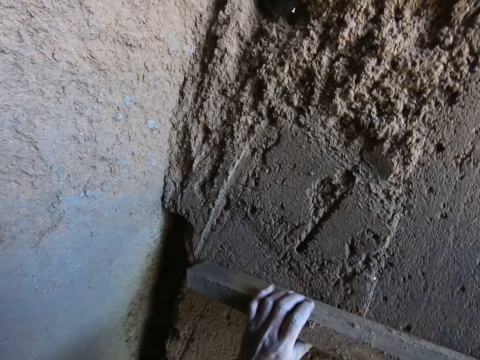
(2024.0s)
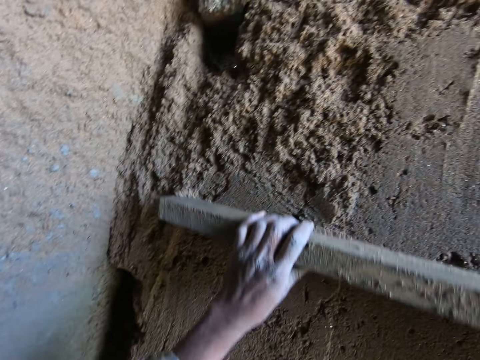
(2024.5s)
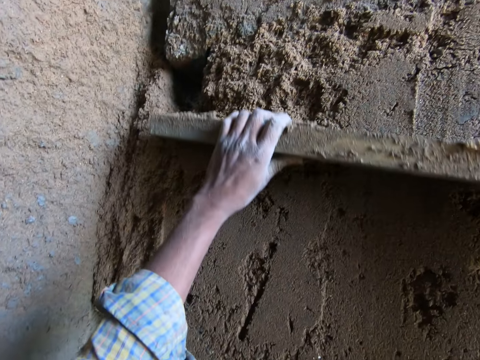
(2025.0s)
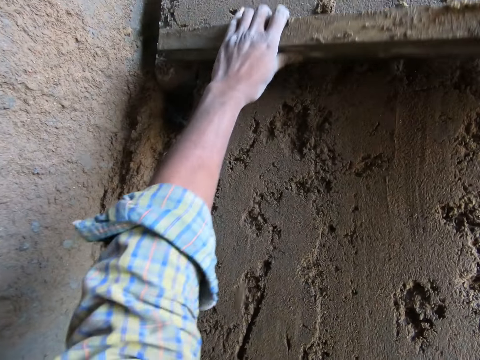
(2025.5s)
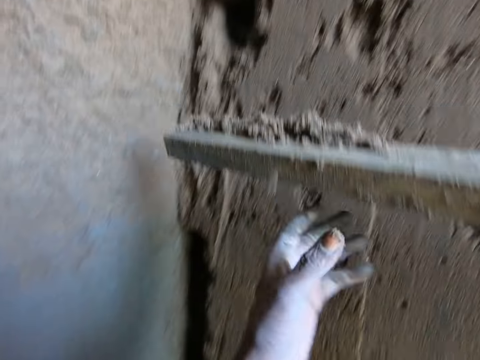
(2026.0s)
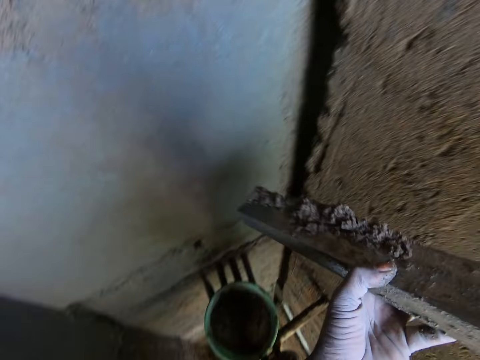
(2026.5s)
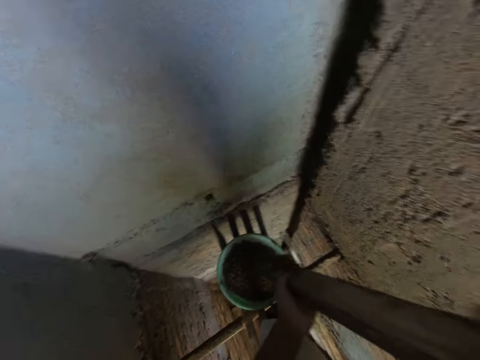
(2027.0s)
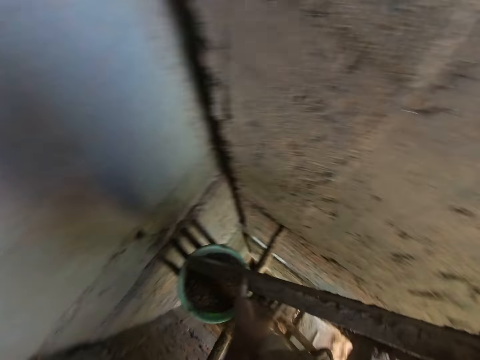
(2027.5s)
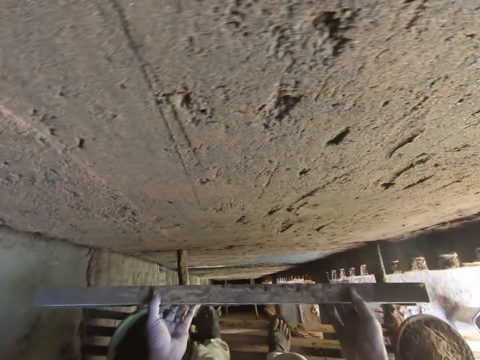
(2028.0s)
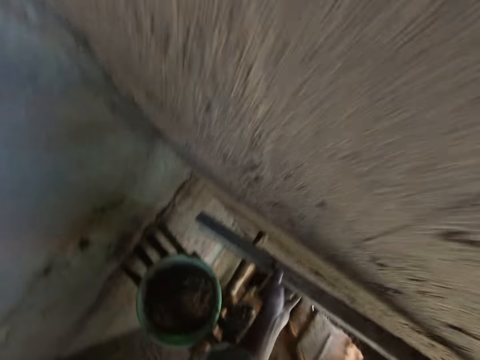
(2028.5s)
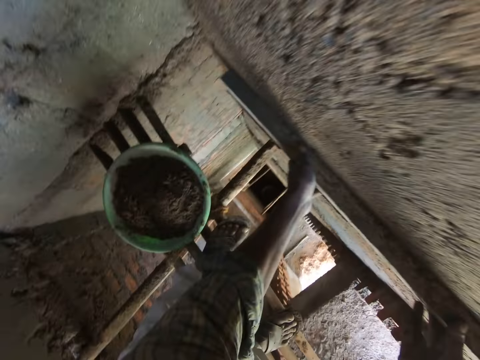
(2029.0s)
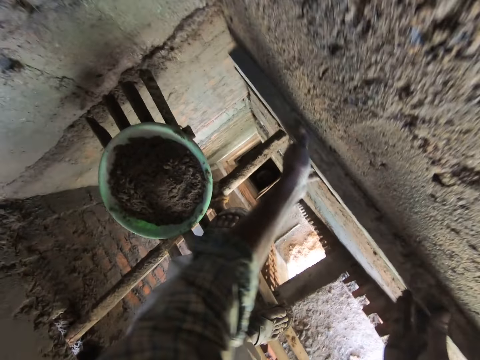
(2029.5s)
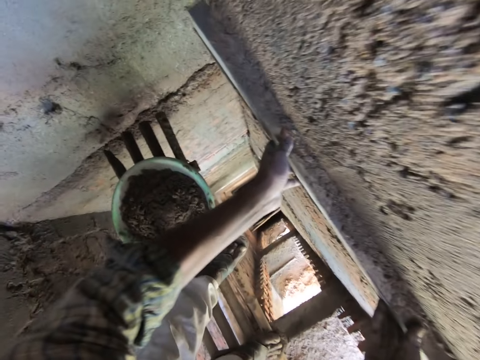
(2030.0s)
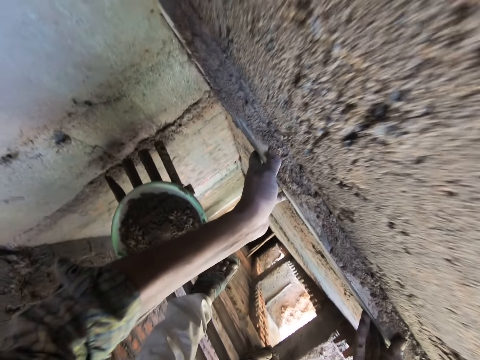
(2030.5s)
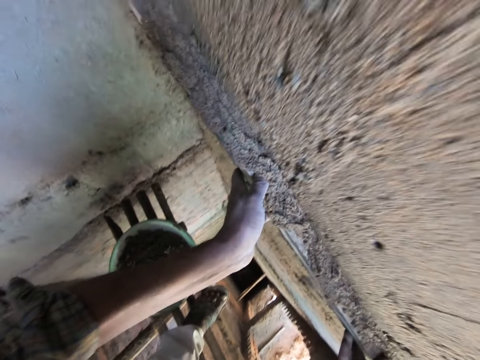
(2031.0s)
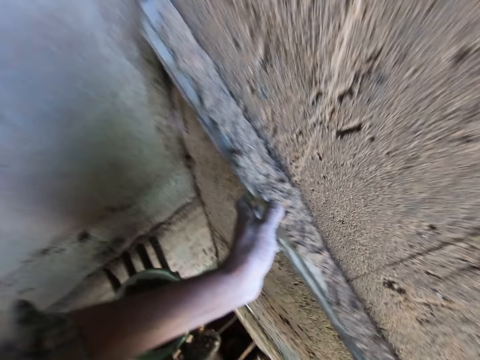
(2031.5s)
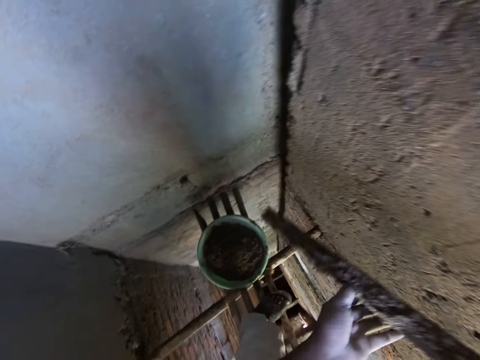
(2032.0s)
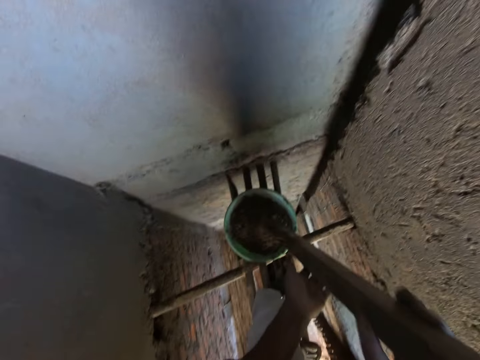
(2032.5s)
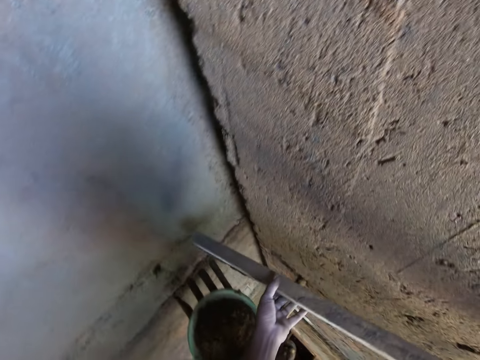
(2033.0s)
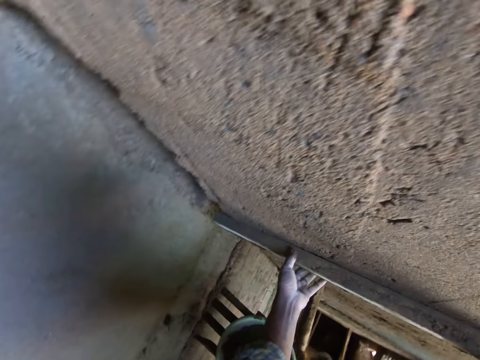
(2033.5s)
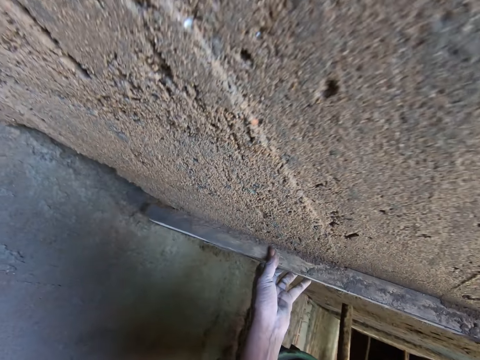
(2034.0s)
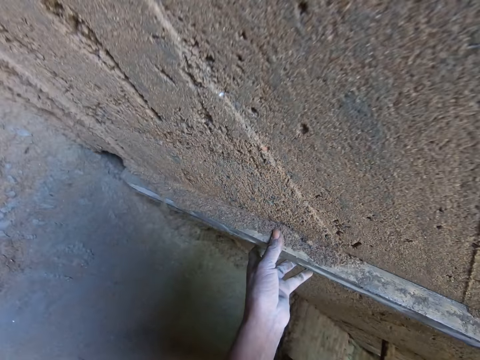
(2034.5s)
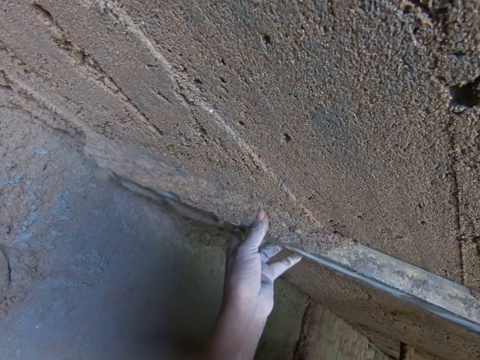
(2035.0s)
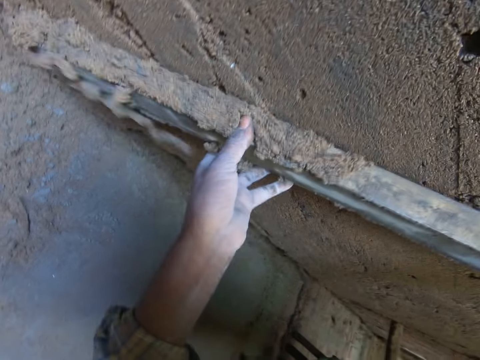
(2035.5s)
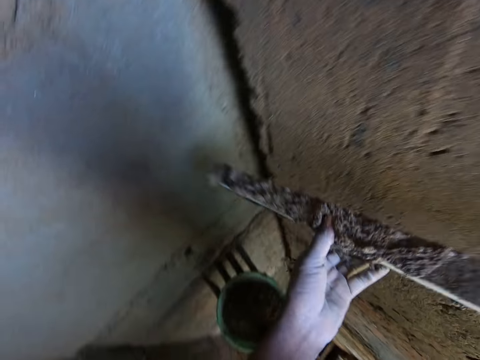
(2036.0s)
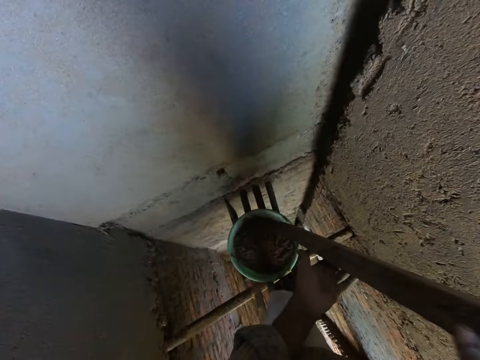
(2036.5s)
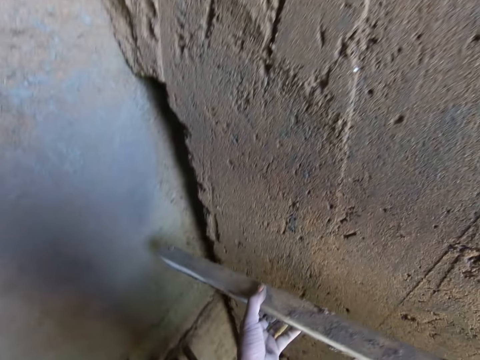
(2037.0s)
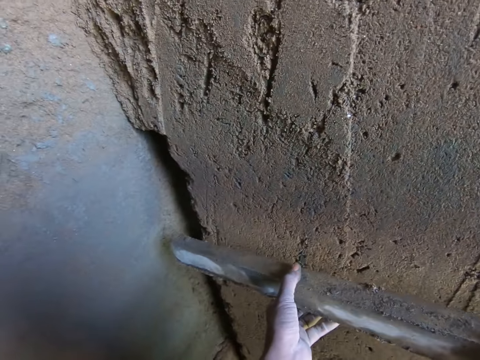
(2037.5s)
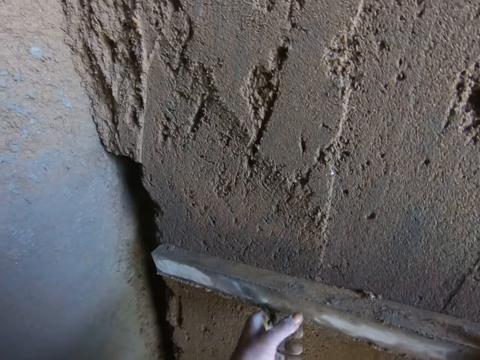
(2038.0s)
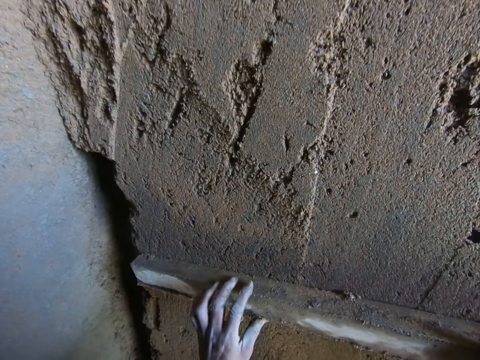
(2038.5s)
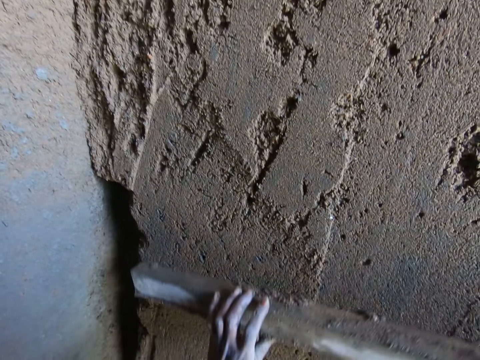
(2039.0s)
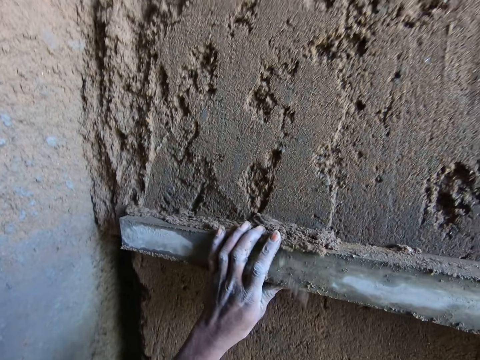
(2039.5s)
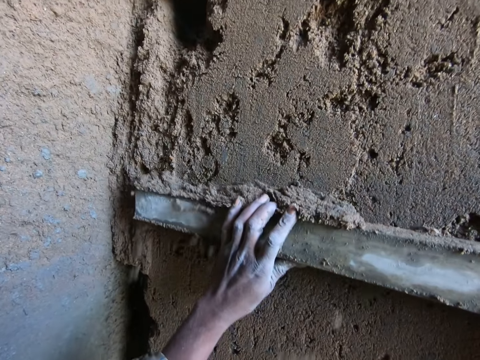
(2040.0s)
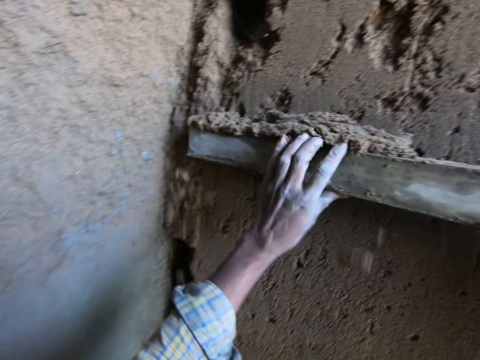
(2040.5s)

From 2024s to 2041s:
The camera wearer removes extra cement mix with the piece of wood. They pour the cement mix in the basin. They remove extra cement mix with the piece of wood. They pour the cement mix in the basin. They remove extra cement mix with the piece of wood. They pour the cement mix in the basin. They remove extra cement mix with the piece of wood.

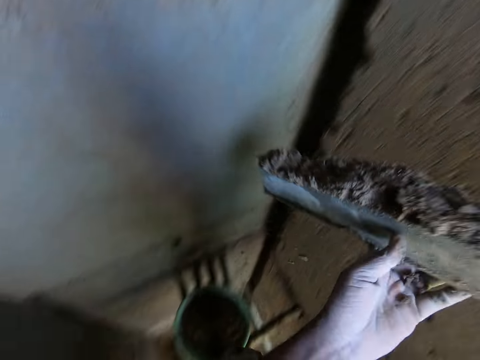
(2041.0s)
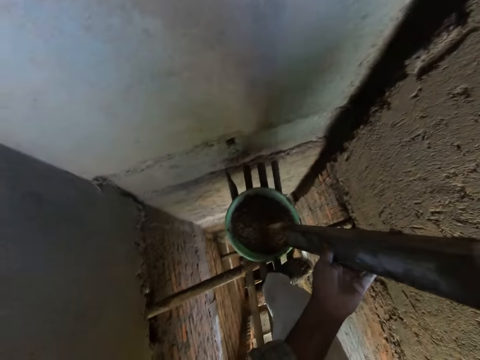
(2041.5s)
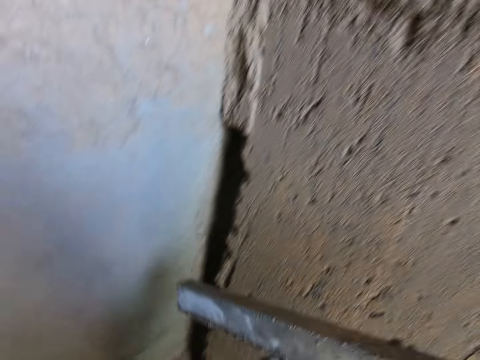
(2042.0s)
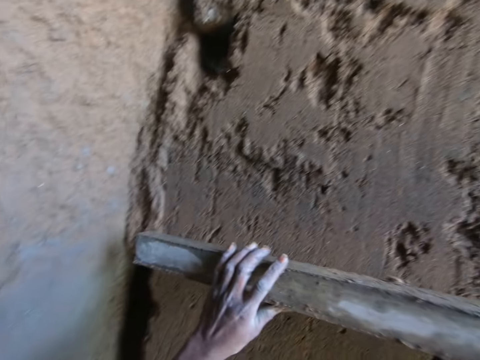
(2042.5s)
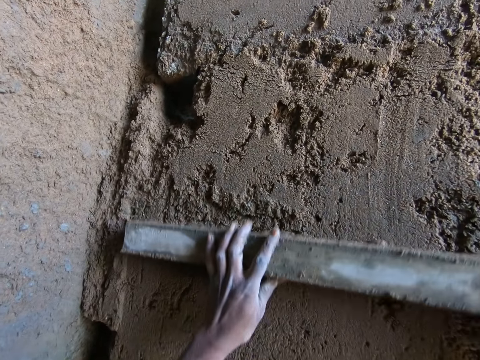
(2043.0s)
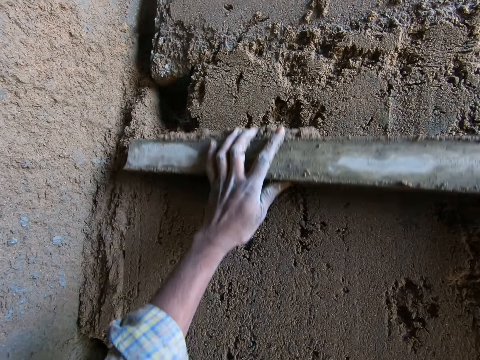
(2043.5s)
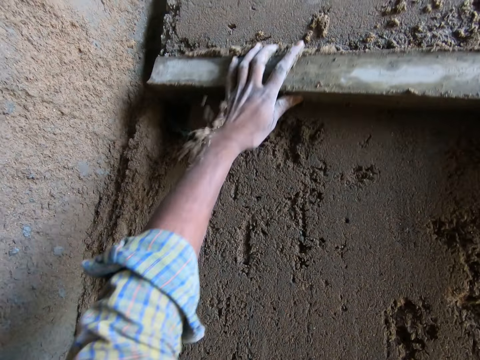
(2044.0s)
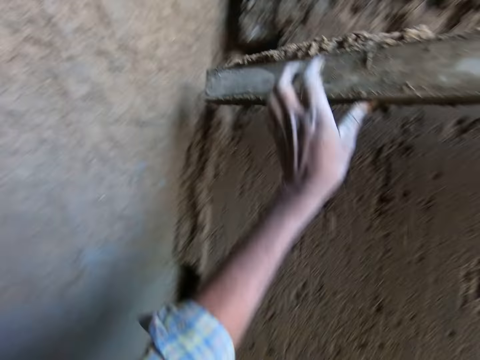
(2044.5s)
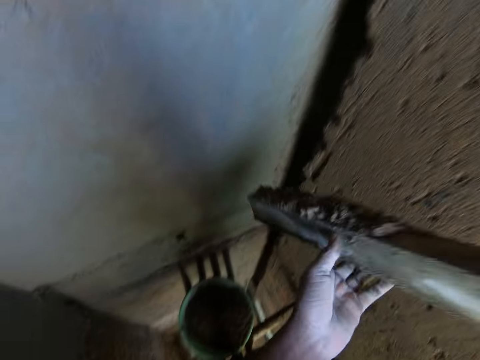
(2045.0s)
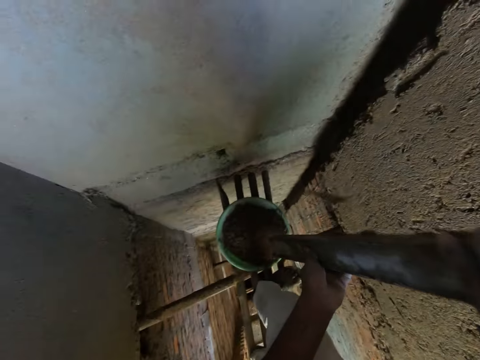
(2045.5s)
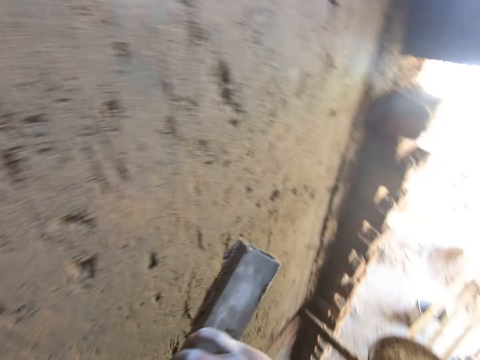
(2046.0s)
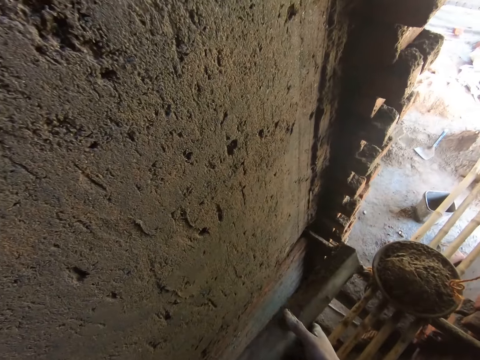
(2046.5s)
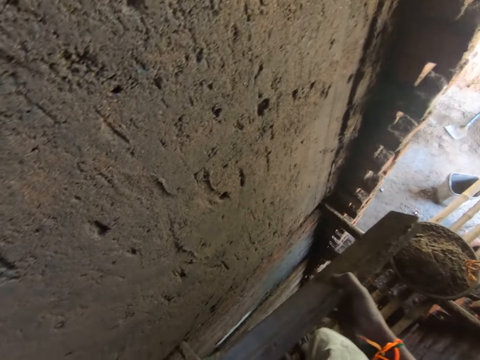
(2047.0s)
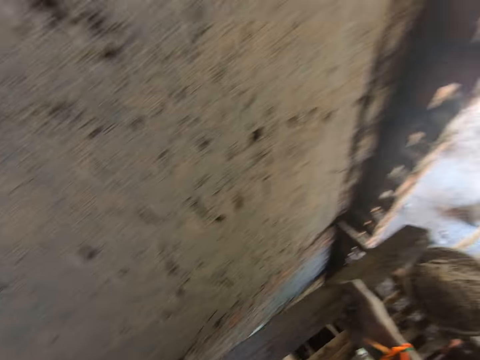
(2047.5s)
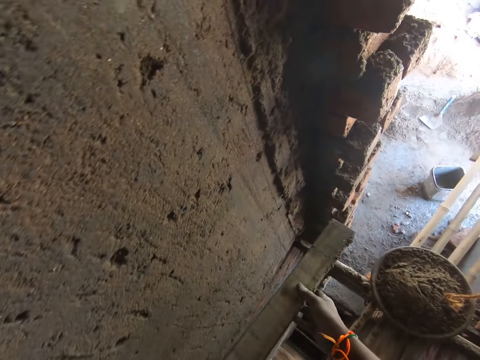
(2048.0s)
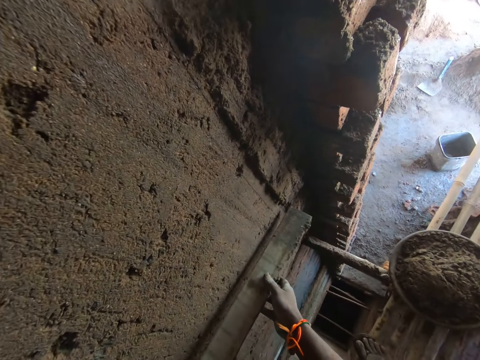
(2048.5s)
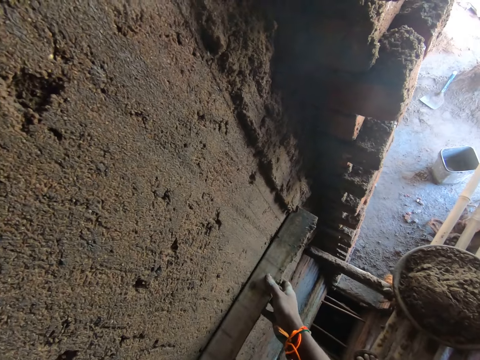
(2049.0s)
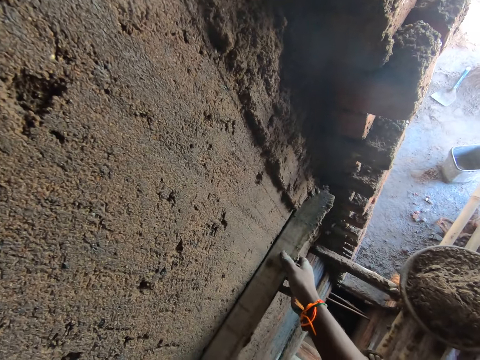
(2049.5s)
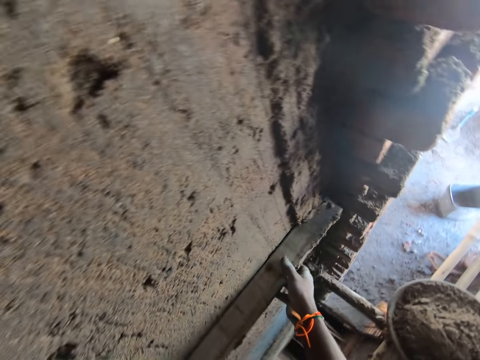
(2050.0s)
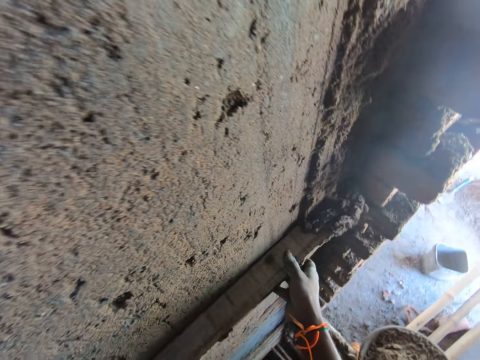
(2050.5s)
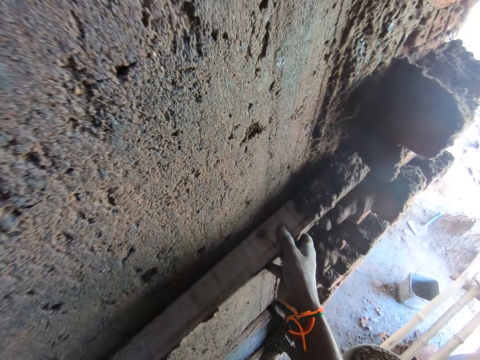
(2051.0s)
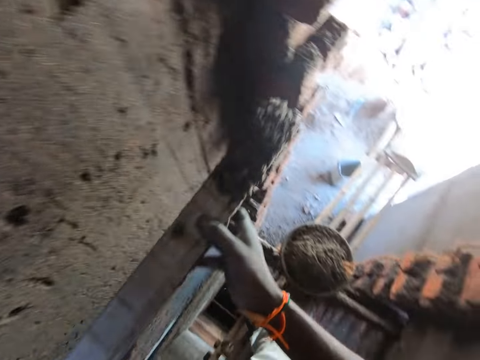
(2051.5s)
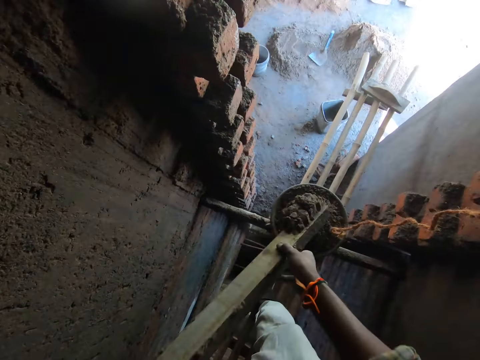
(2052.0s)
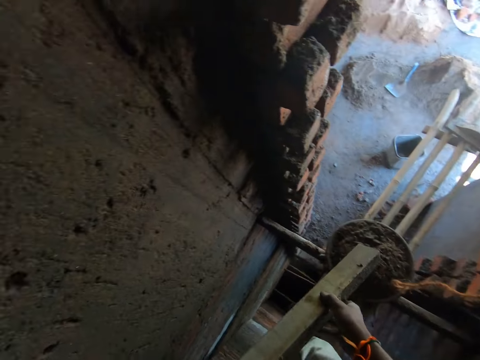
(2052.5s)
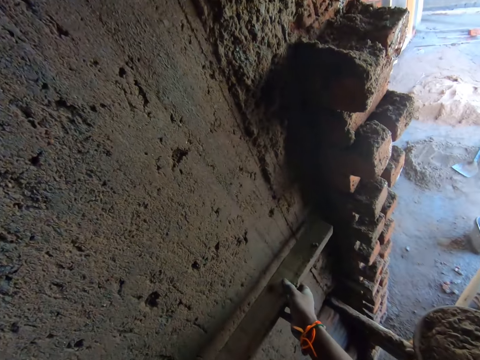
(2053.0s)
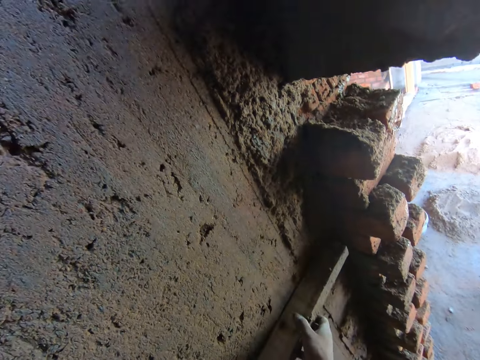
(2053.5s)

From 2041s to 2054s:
The camera wearer pours the cement mix in the basin. He removes extra cement mix with the piece of wood. He pours the cement mix in the basin. He scrapes mortar from the wall of the building into the head pan with the iron rod in his hands. He removes extra cement mix with the piece of wood. He pours the cement mix in the bucket. He removes extra cement mix with the piece of wood.
